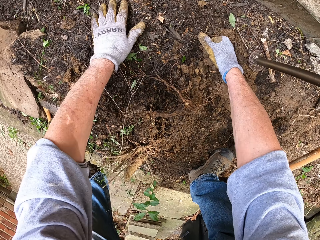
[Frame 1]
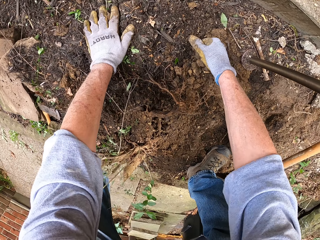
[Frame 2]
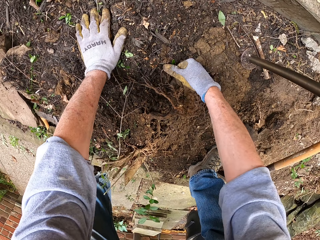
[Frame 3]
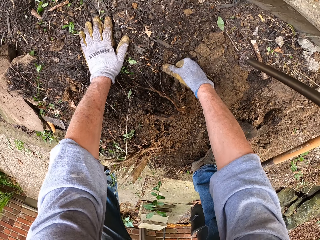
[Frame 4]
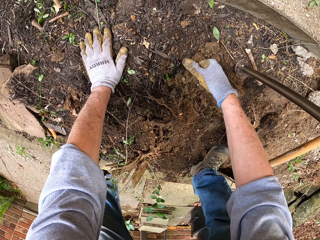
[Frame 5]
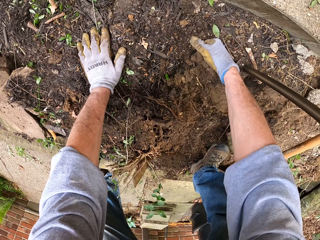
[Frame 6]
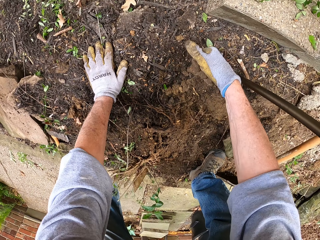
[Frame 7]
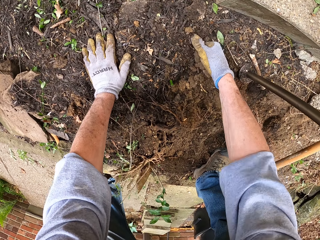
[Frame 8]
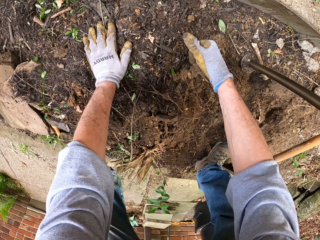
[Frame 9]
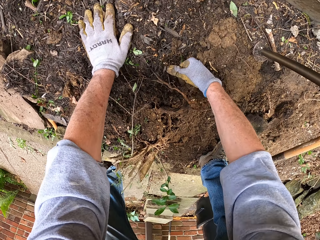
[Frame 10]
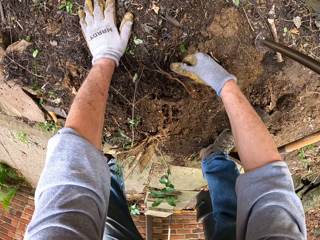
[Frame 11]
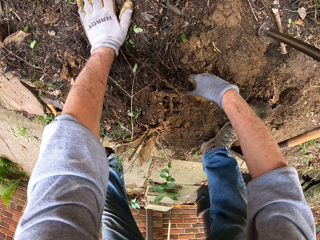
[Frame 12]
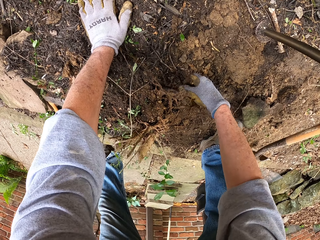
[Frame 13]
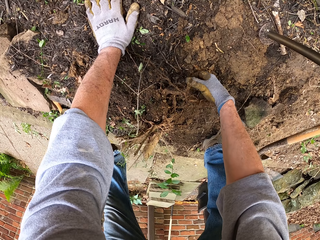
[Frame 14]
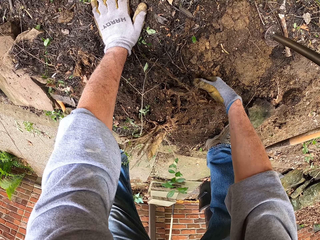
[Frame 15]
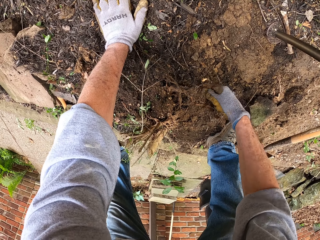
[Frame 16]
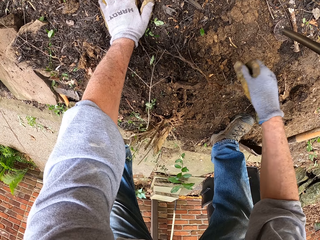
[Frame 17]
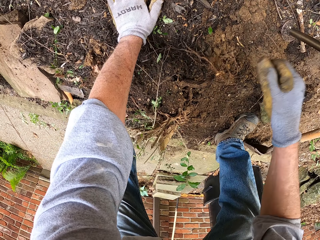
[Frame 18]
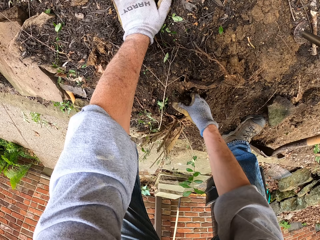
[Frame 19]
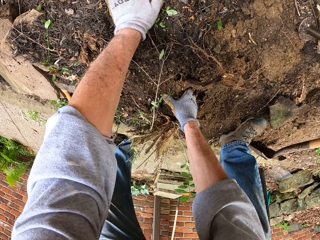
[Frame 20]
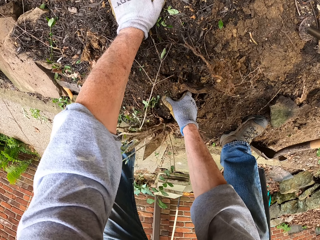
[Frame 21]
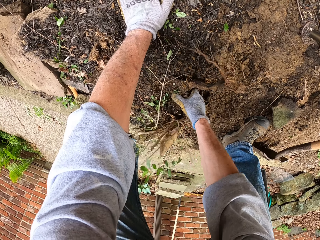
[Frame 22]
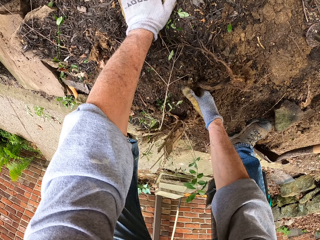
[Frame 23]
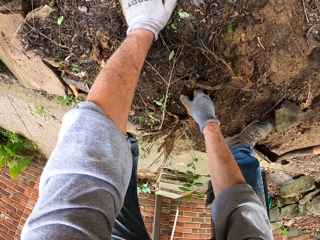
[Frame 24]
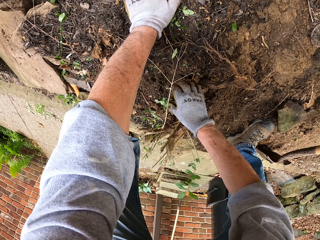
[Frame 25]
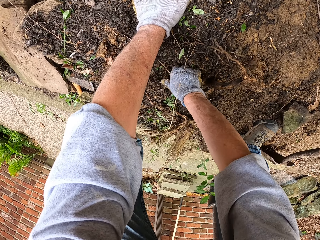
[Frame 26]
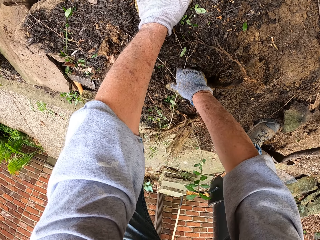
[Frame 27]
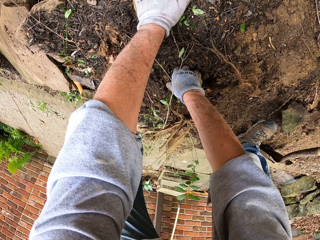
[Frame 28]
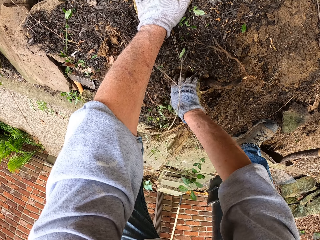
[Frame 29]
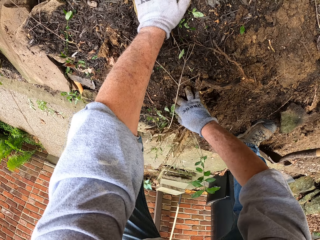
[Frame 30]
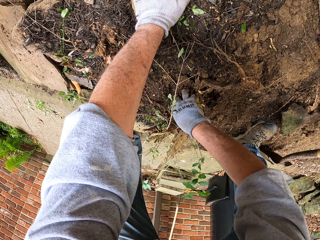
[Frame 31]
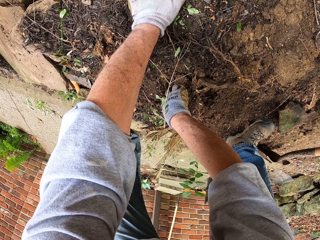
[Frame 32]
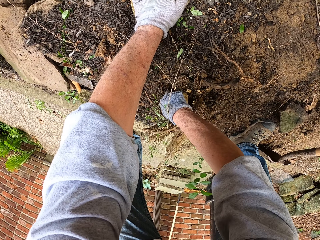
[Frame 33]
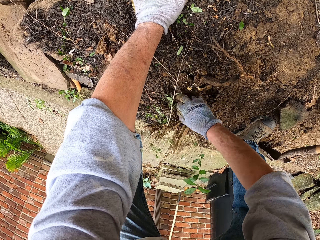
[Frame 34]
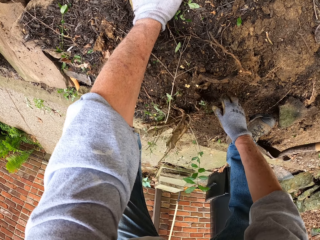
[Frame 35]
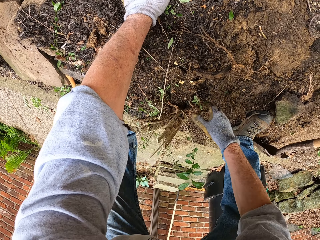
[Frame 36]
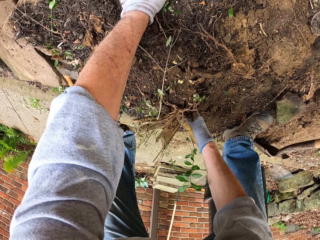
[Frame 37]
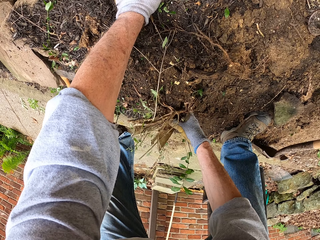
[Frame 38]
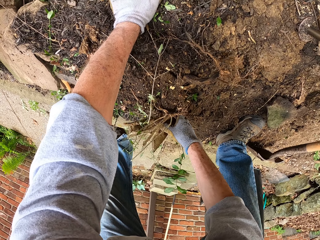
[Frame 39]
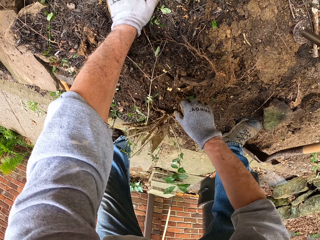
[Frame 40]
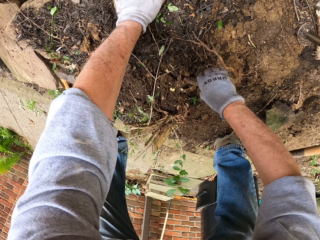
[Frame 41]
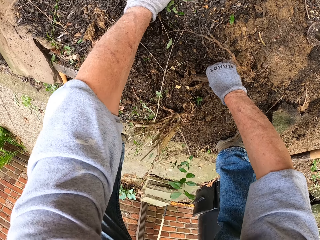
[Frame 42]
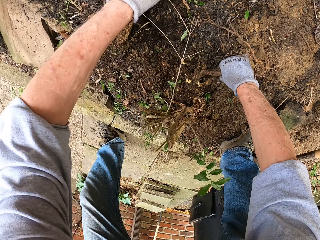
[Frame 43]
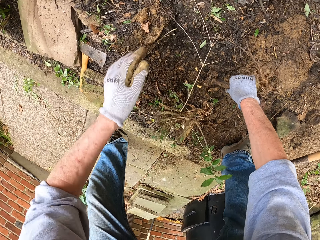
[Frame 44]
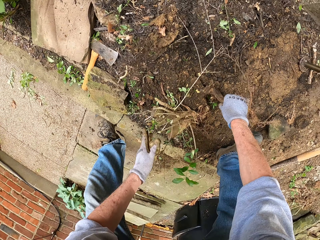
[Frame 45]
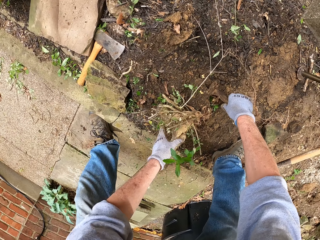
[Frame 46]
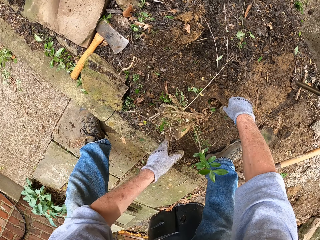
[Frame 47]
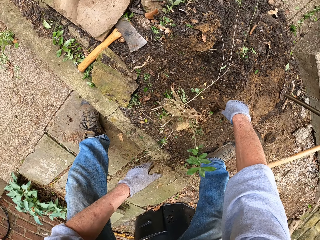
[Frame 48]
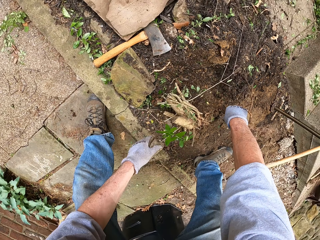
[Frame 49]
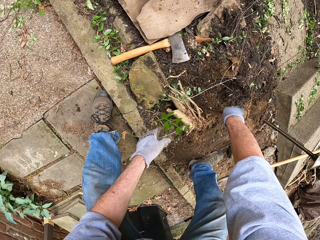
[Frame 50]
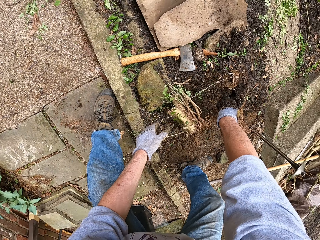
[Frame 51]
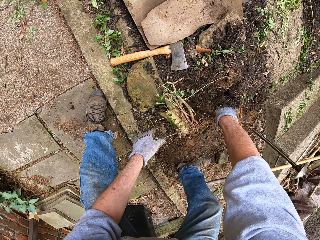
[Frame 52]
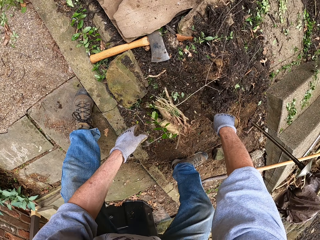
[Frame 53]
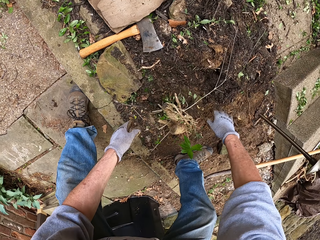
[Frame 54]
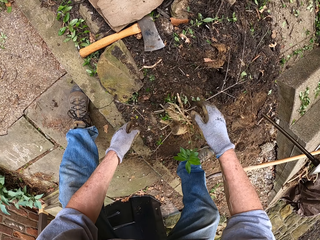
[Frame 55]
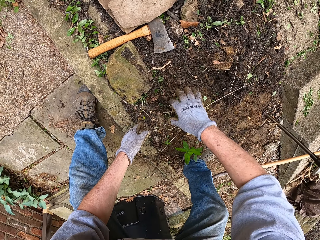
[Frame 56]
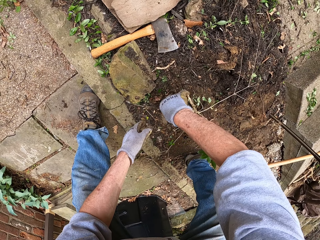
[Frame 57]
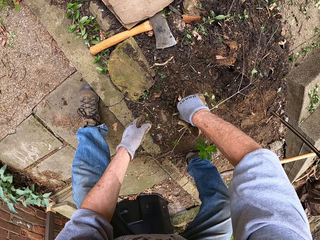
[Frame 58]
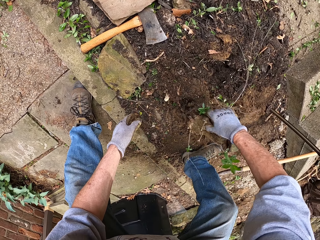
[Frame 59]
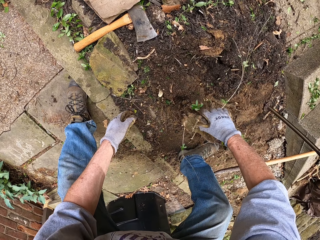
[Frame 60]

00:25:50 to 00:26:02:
The camera wearer stamps the soil with his right hand. He pulls the stump from the ground.

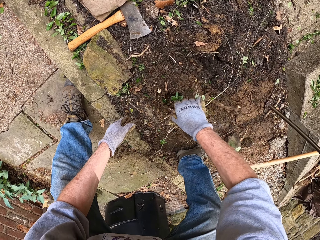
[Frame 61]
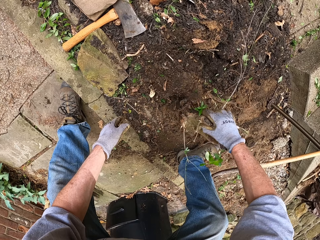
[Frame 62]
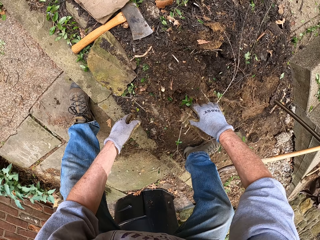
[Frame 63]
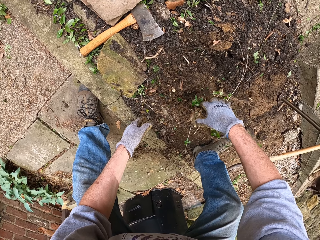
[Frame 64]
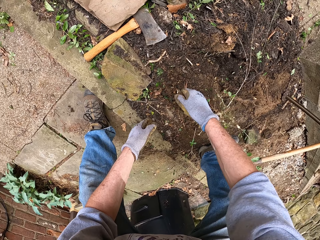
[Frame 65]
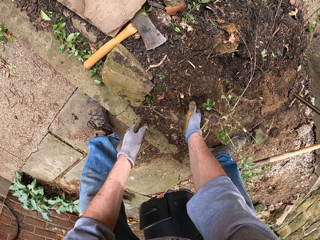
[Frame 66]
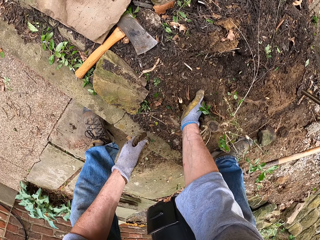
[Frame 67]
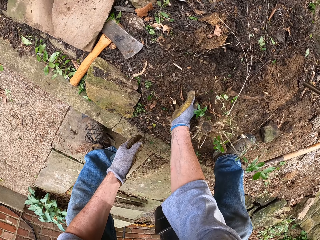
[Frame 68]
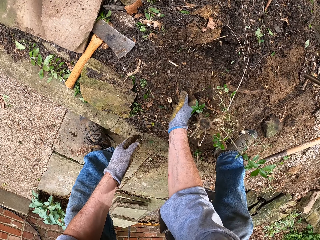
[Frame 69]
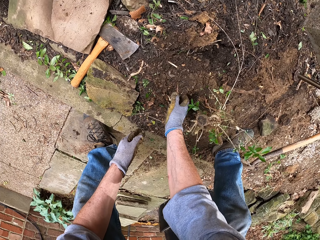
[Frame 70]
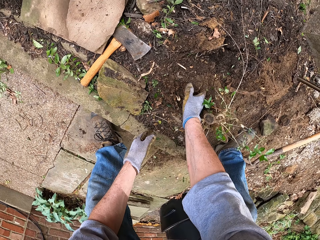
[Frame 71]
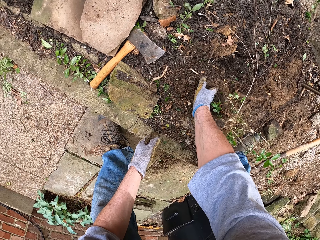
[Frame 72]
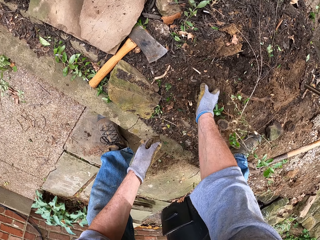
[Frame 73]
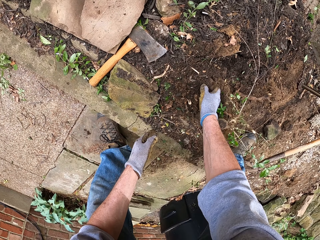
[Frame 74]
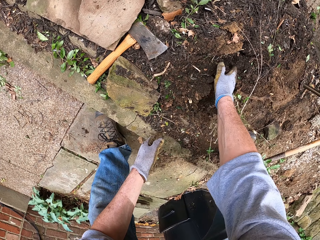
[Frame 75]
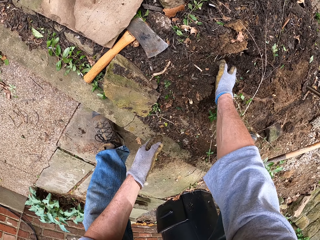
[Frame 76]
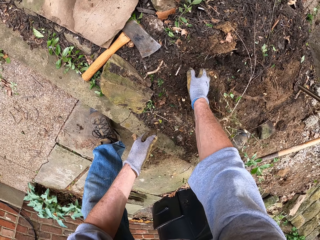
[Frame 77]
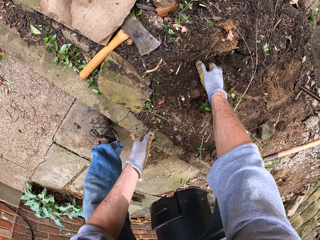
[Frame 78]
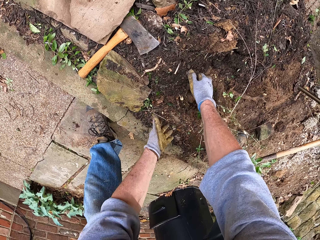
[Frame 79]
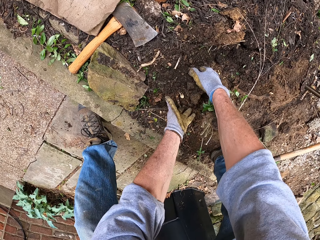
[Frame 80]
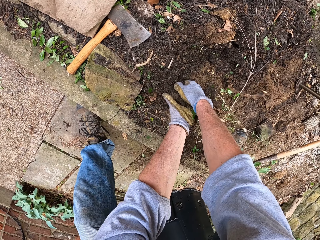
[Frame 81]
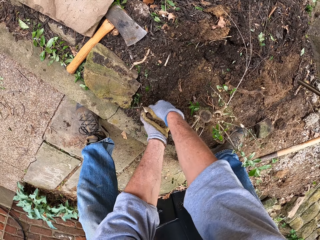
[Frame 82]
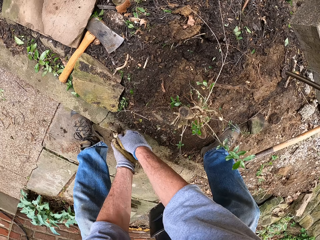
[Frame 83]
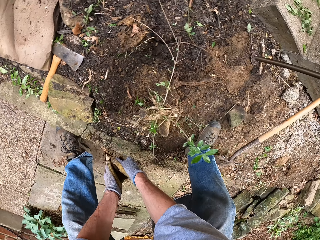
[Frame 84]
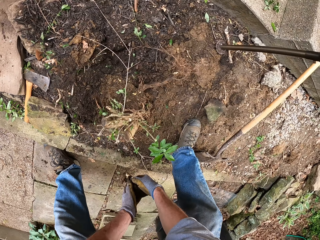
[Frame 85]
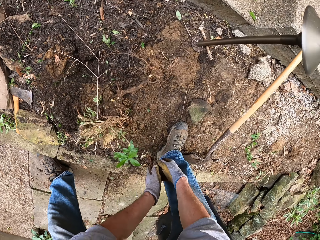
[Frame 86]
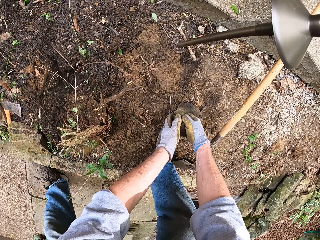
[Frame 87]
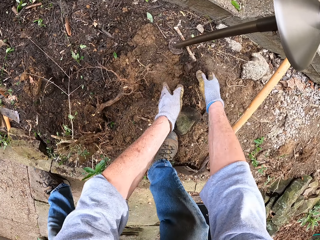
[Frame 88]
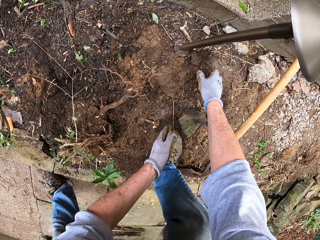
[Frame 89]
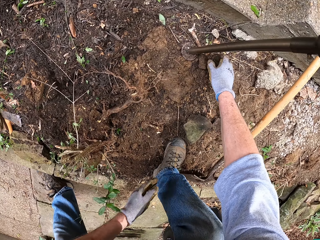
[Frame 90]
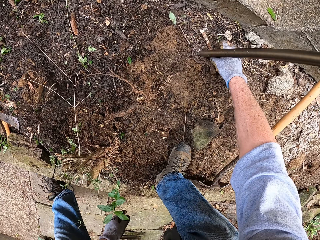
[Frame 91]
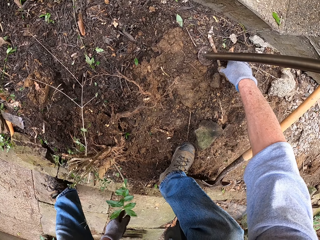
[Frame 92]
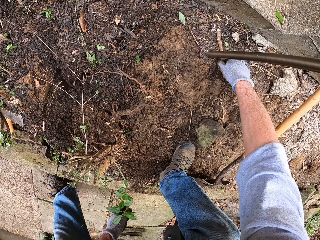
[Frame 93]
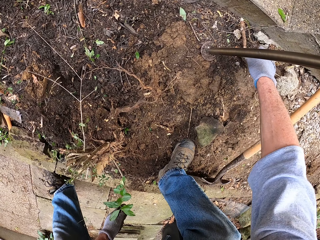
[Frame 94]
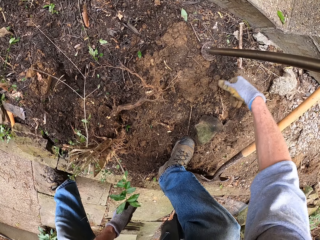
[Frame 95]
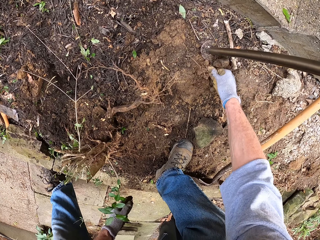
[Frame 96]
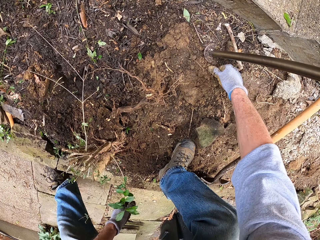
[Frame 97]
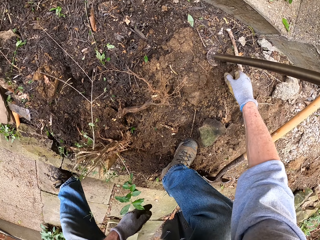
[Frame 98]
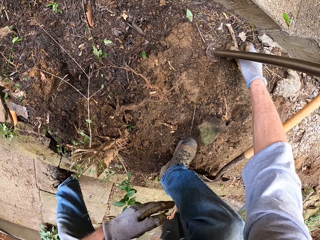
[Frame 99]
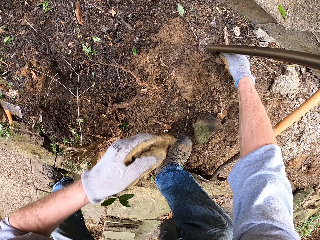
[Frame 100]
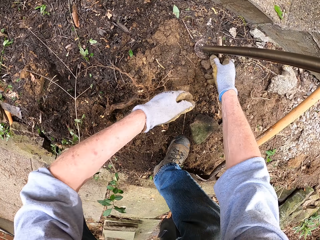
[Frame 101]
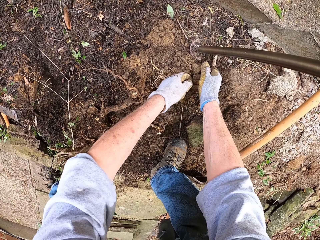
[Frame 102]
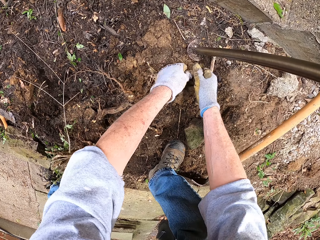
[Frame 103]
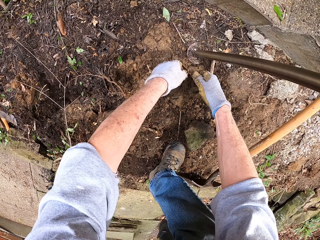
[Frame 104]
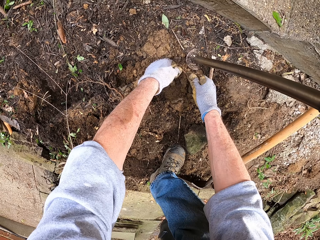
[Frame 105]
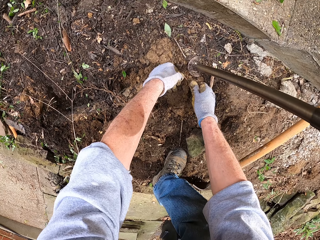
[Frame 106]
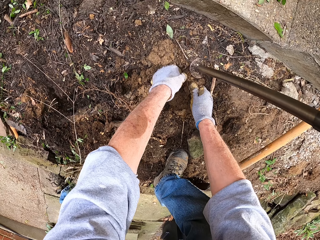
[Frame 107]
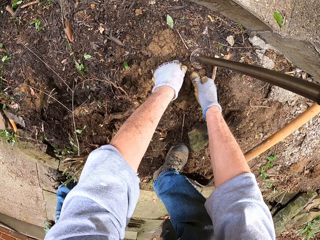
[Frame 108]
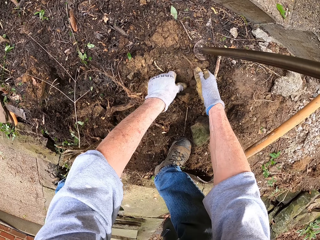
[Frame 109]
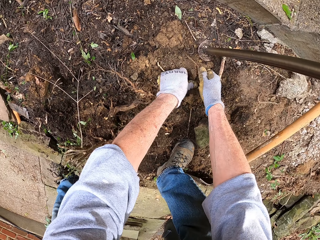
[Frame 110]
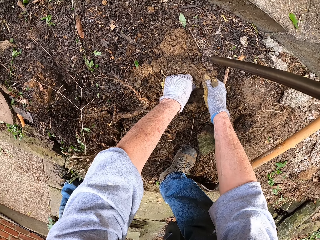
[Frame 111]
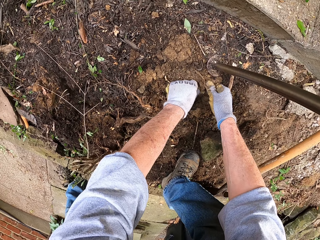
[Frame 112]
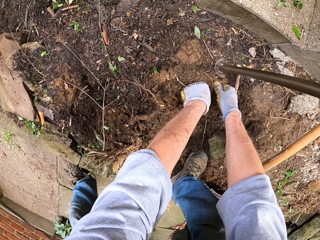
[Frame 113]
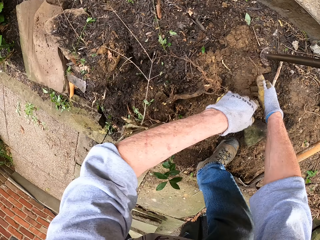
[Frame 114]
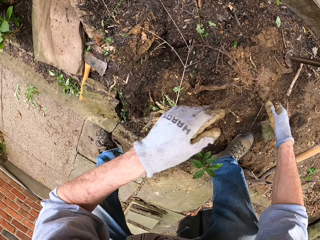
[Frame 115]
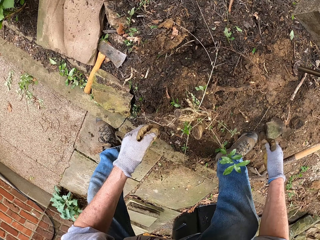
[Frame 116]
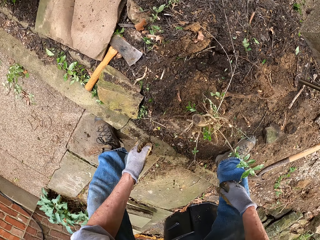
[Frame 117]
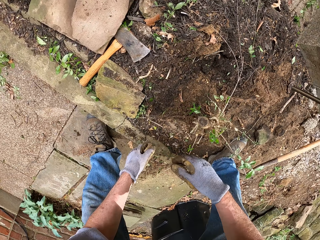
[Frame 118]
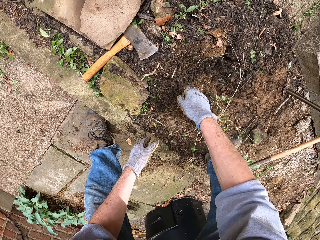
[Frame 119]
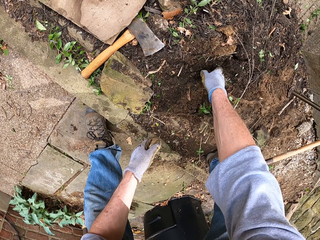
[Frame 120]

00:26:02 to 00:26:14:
The camera wearer packs the soil around the stump with his hand. He picks up the soil. He throws the soil somewhere else on the ground. He stamps the soil with his right hand.
